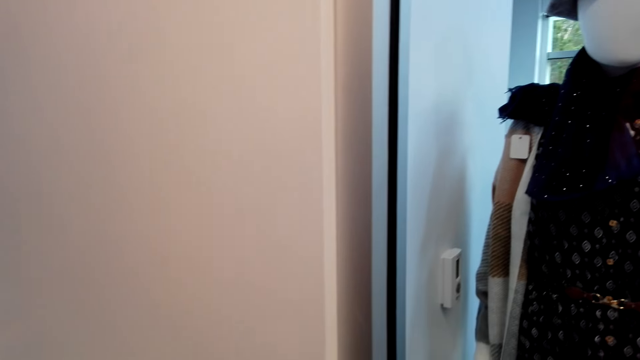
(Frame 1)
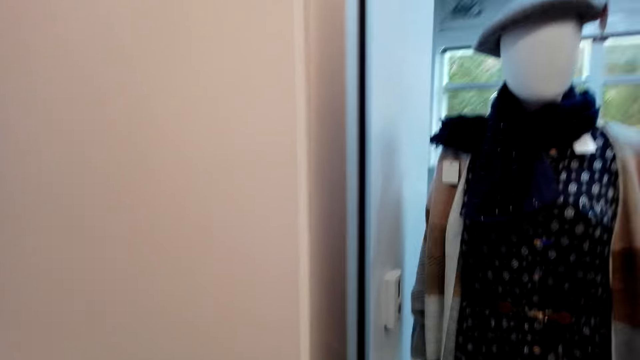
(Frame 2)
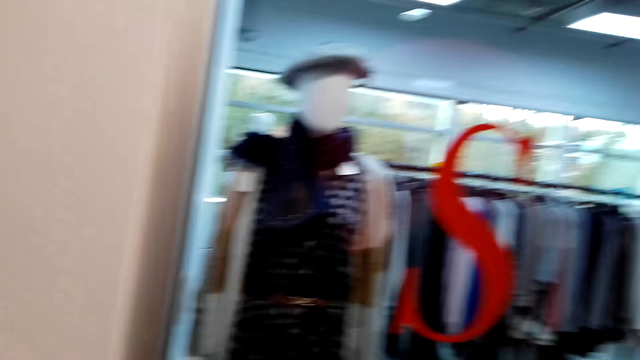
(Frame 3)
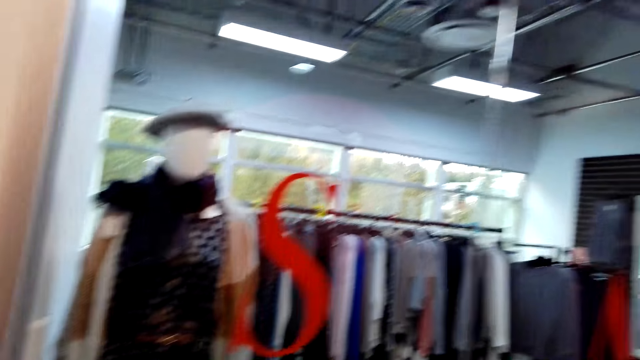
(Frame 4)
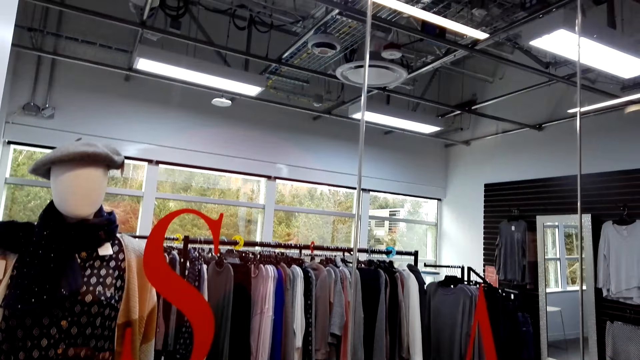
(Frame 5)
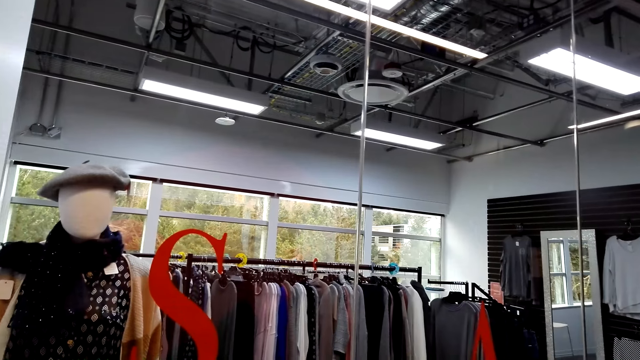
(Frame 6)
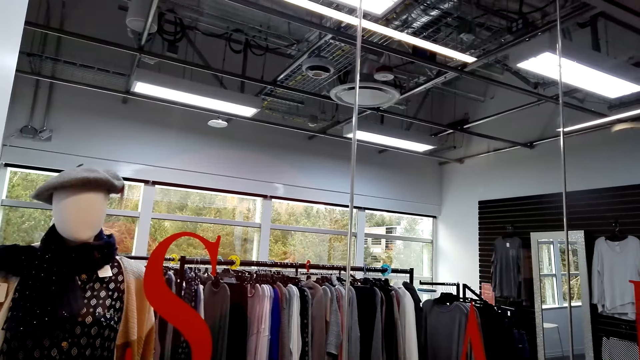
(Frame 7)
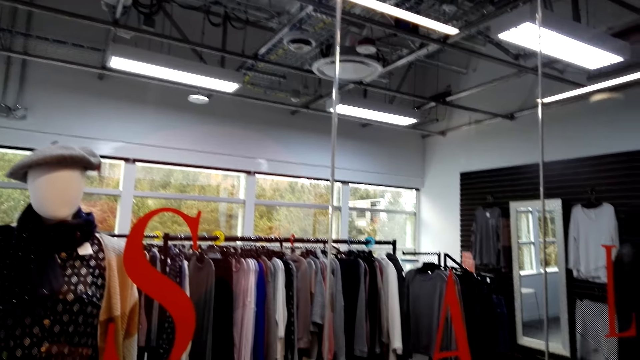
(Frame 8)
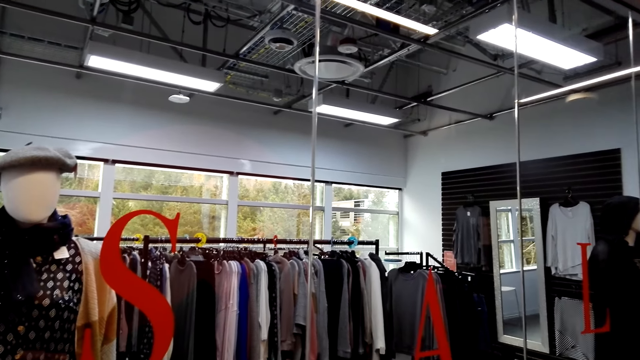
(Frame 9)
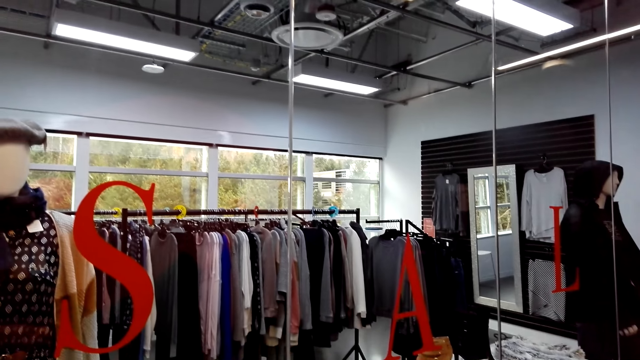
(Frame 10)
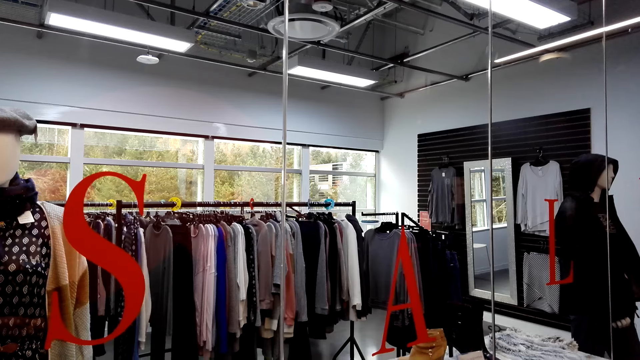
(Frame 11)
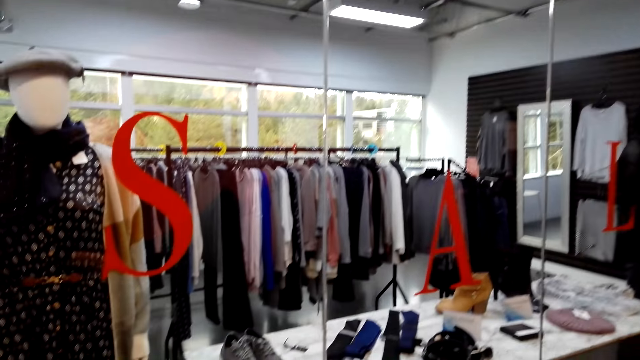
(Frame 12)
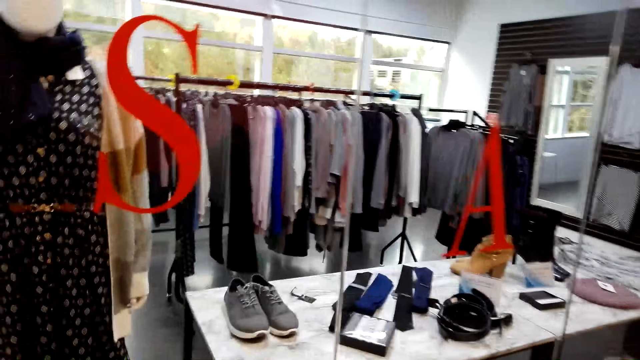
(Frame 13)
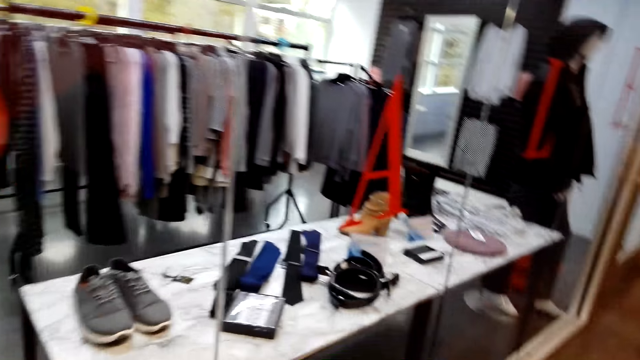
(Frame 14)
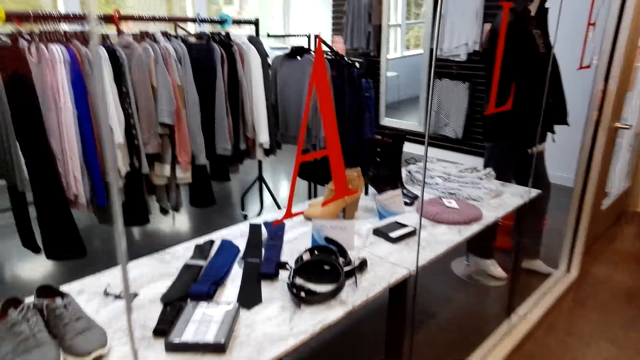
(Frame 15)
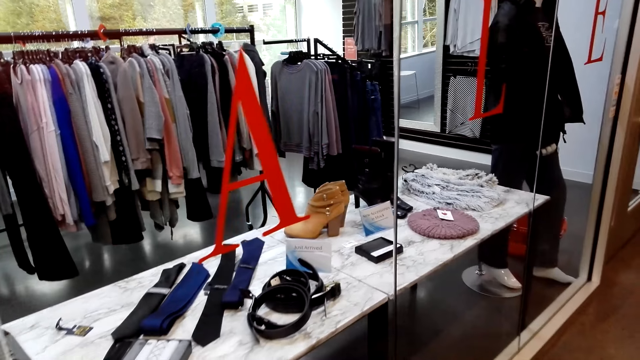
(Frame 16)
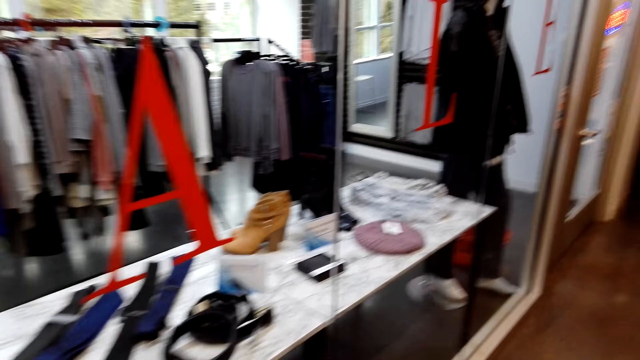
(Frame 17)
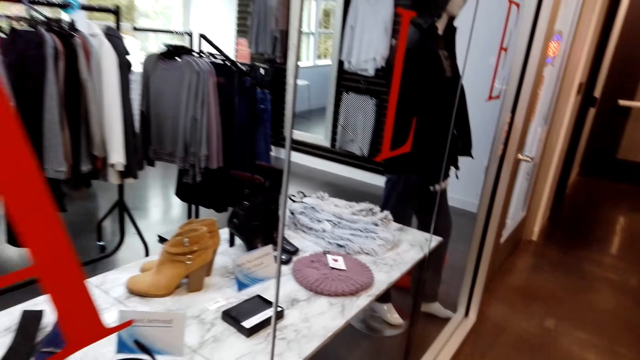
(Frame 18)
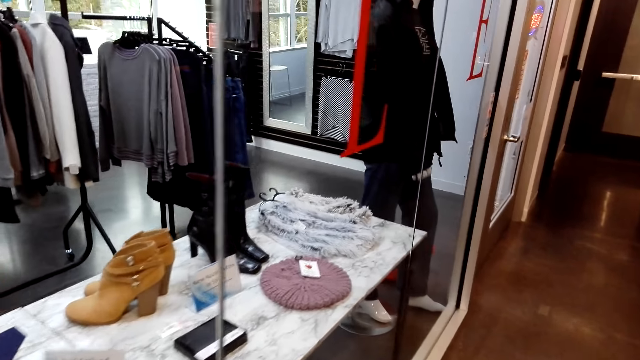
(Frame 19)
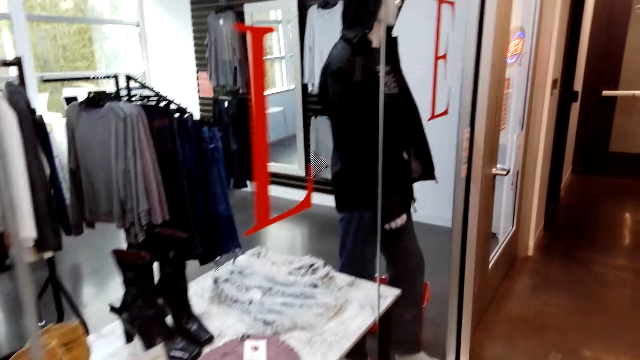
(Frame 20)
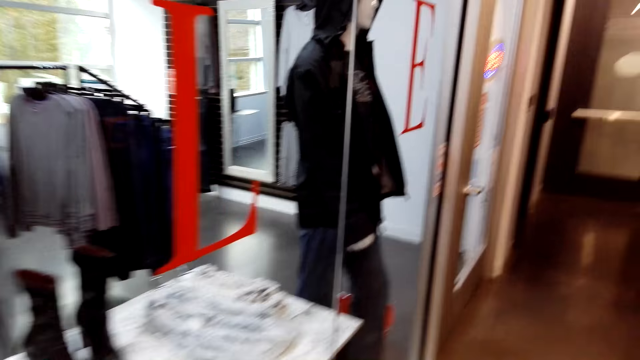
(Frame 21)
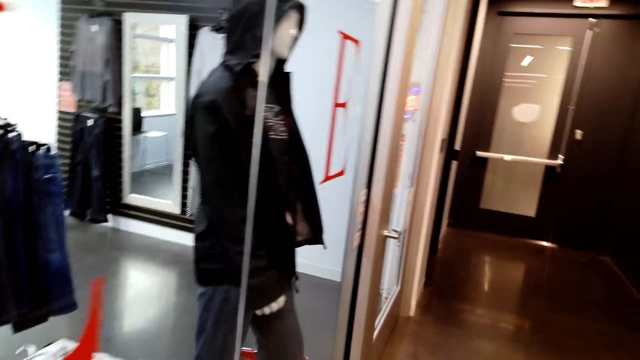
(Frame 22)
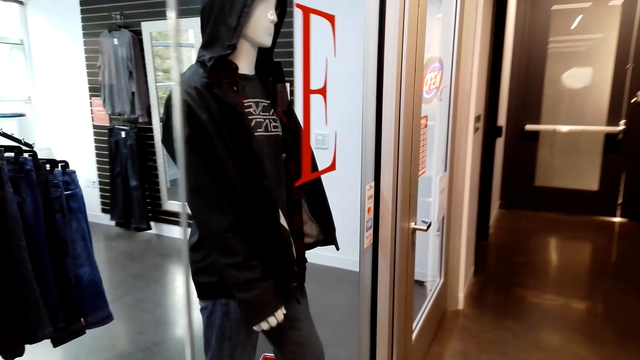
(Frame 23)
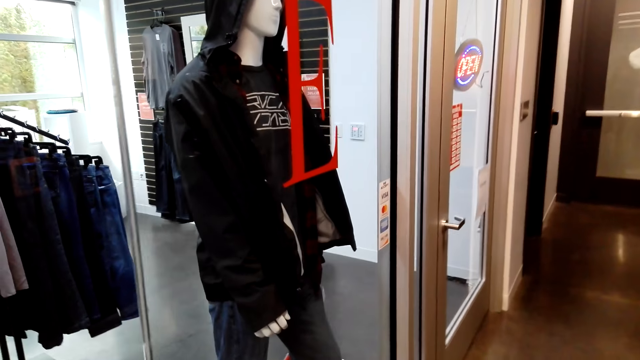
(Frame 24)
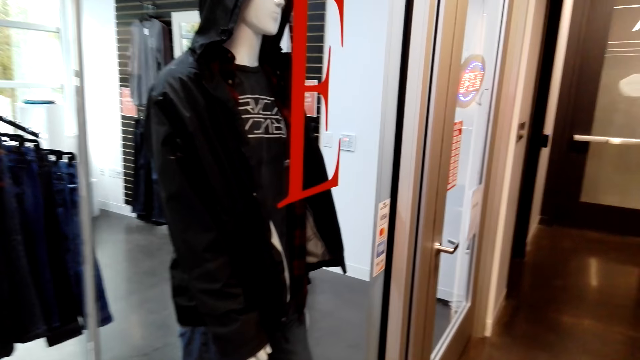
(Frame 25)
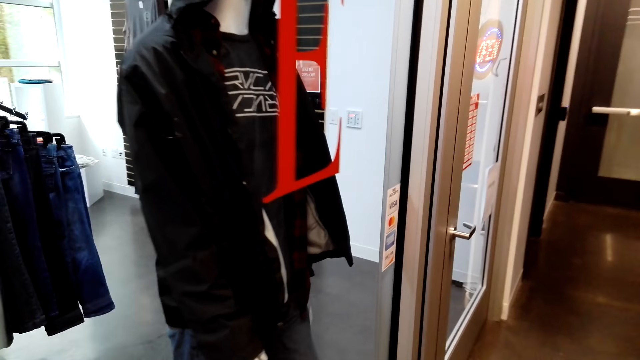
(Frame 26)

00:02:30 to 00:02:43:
The camera wearer converses with a man. They walk around the store.

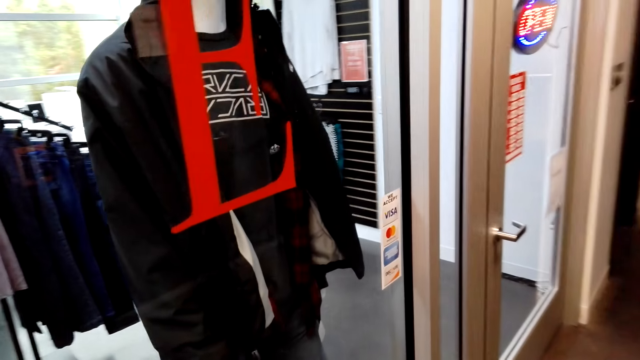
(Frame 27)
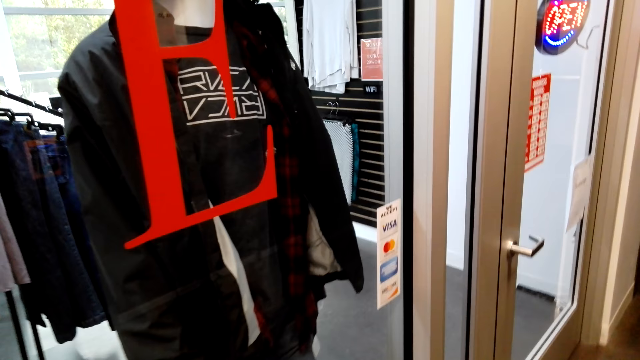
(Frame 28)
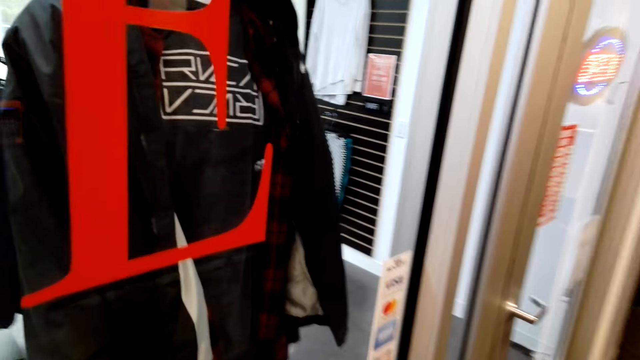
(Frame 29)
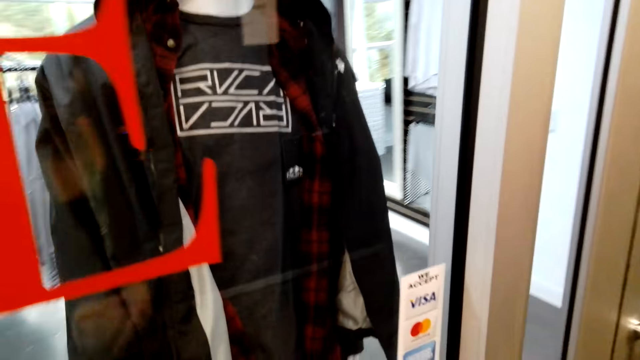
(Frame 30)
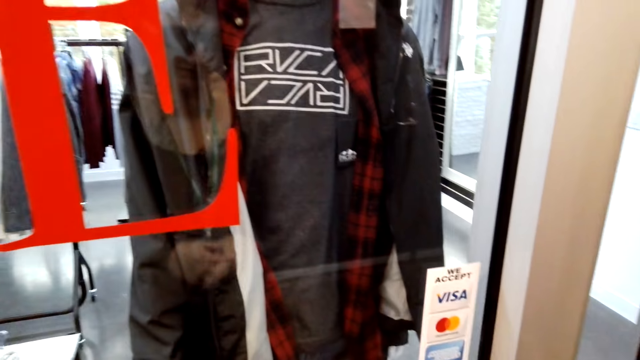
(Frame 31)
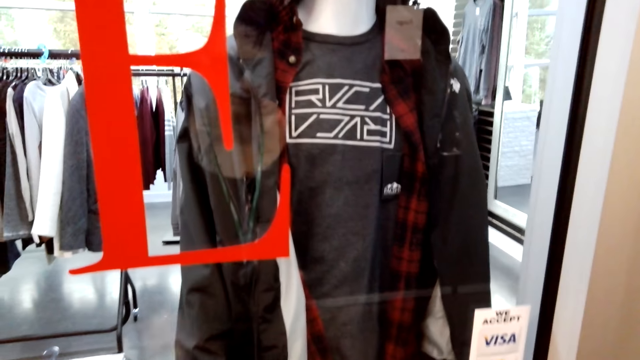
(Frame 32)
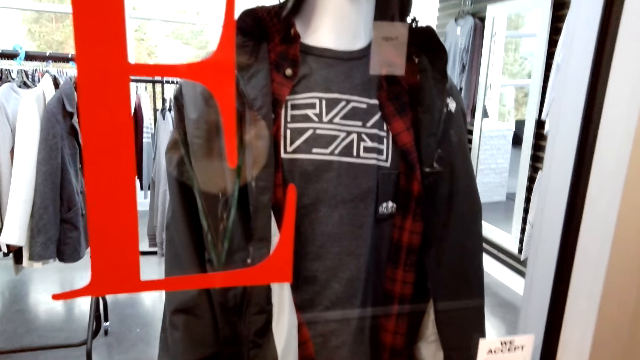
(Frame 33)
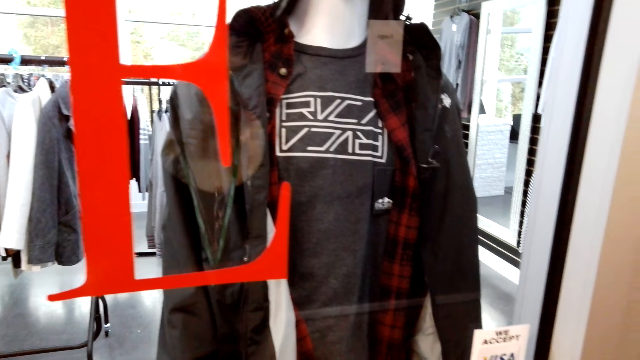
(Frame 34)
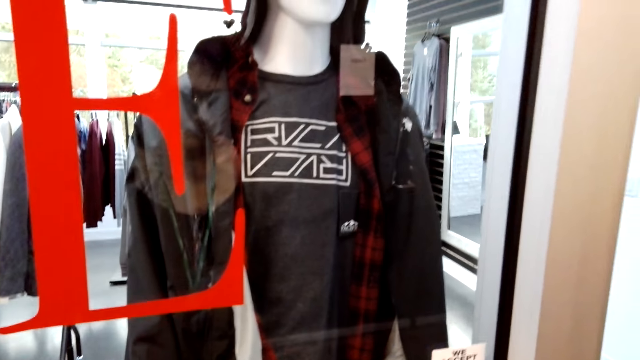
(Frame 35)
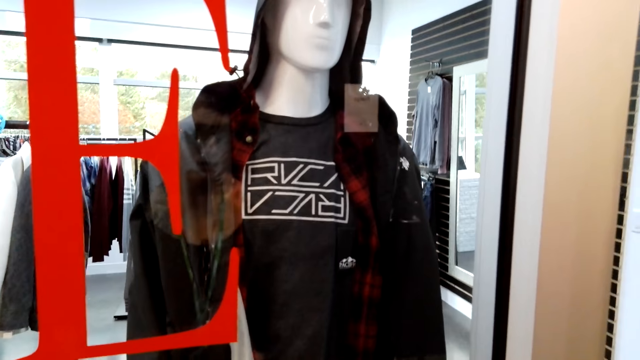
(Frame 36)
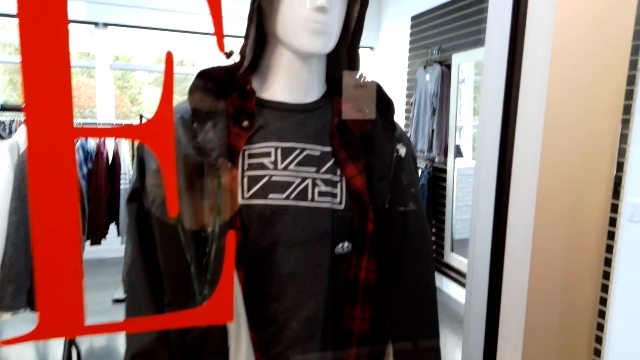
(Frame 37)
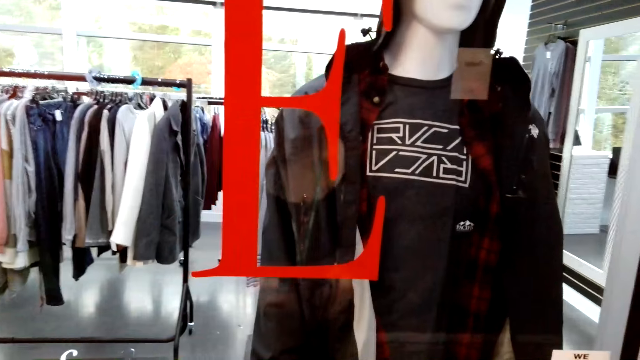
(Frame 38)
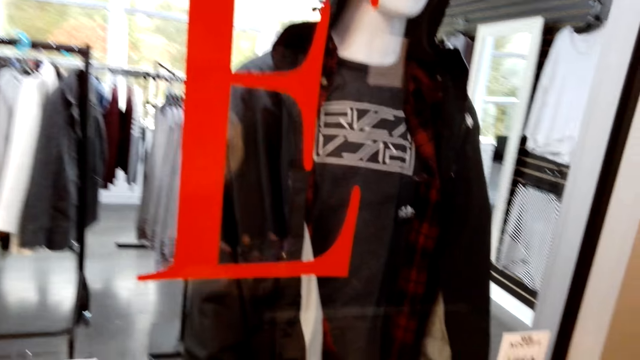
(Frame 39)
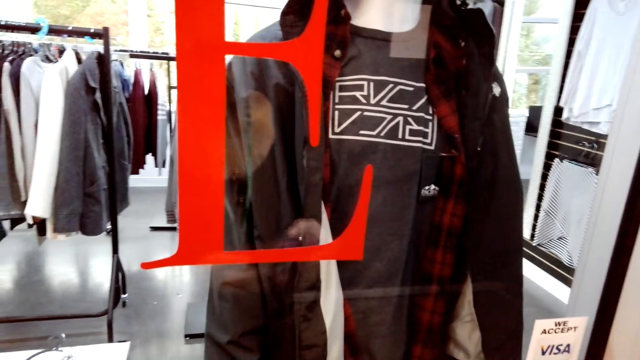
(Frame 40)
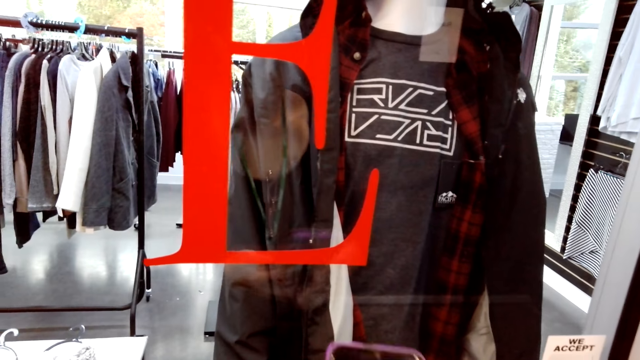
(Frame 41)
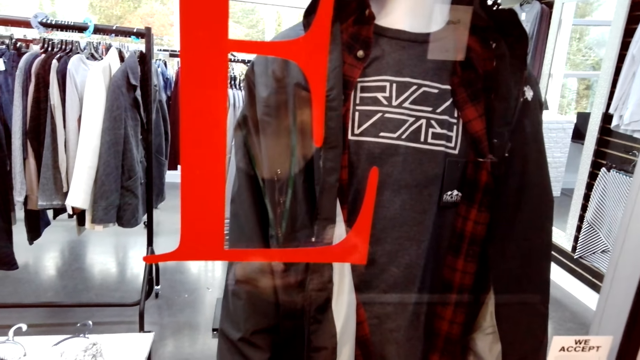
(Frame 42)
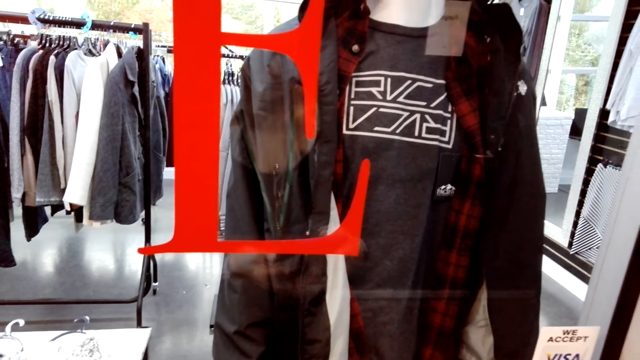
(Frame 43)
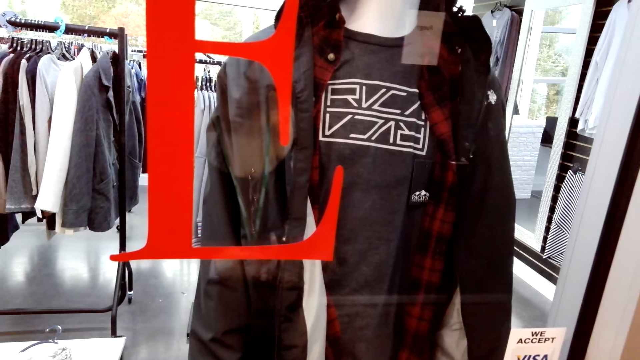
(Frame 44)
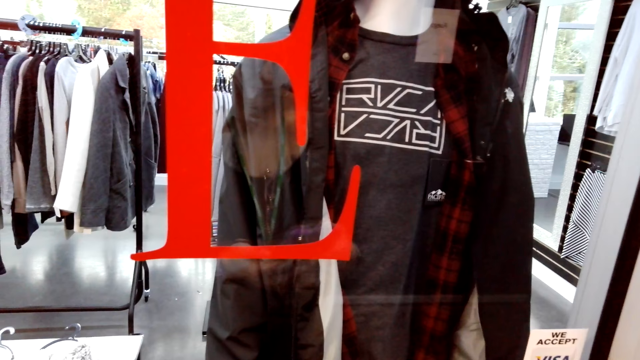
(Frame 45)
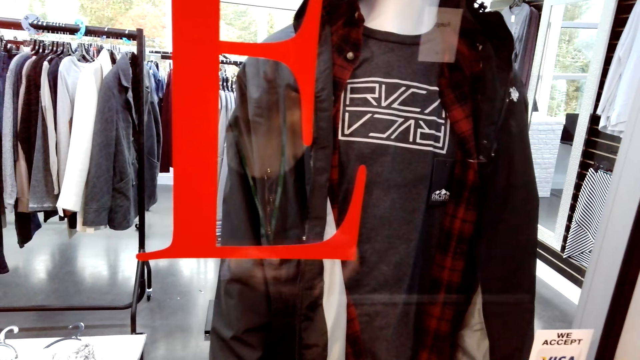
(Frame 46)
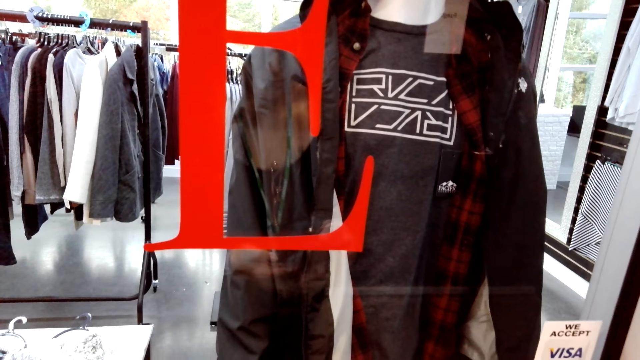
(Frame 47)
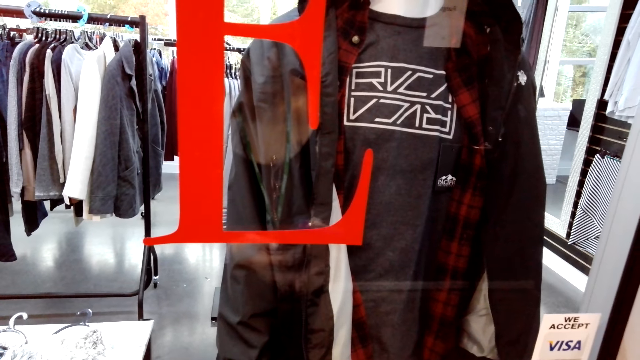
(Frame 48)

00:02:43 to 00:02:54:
The camera wearer converses with a man. The man operates a mobile phone in the boutique. The camera wearer uses a phone.
